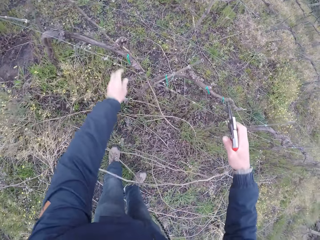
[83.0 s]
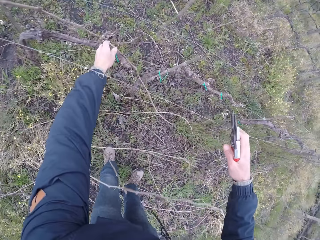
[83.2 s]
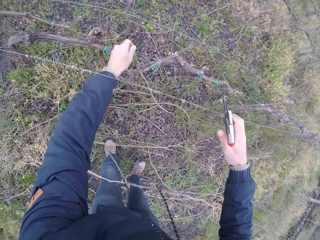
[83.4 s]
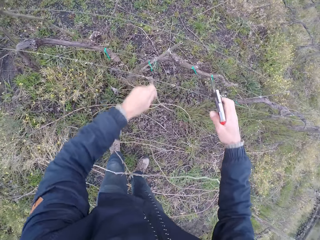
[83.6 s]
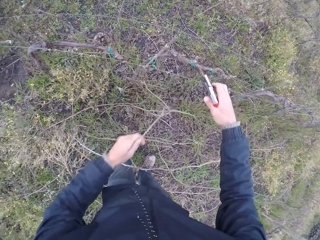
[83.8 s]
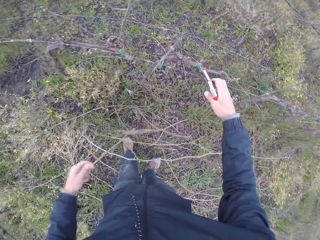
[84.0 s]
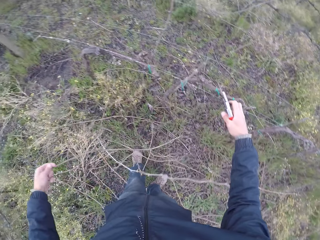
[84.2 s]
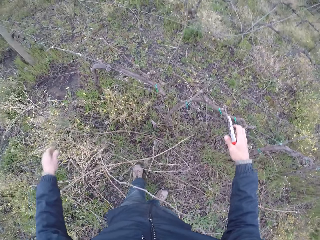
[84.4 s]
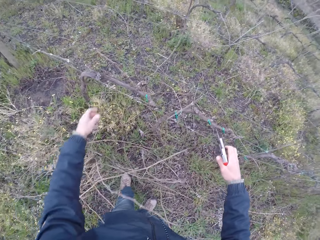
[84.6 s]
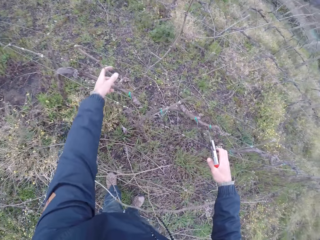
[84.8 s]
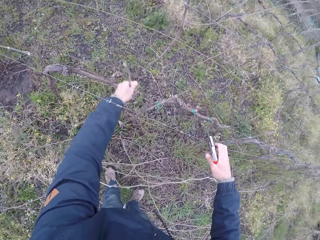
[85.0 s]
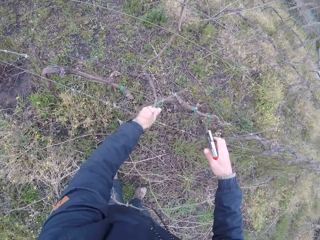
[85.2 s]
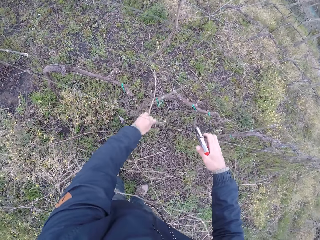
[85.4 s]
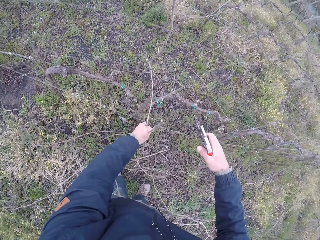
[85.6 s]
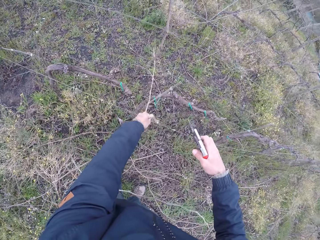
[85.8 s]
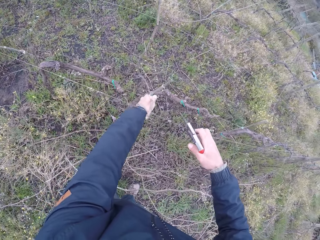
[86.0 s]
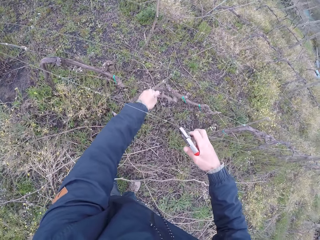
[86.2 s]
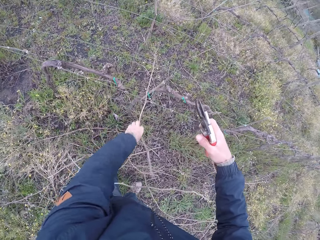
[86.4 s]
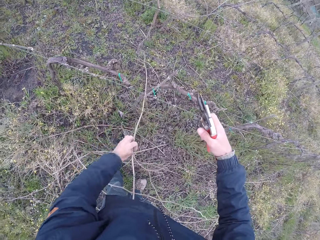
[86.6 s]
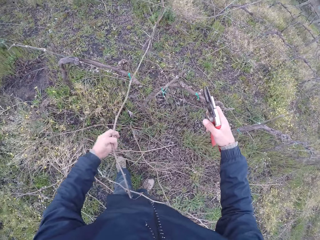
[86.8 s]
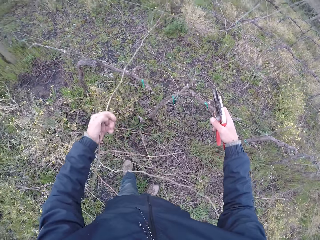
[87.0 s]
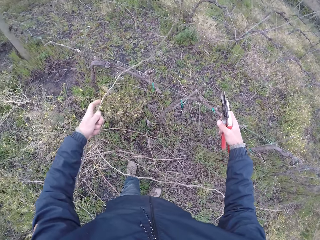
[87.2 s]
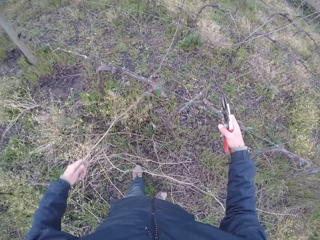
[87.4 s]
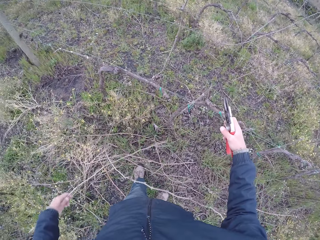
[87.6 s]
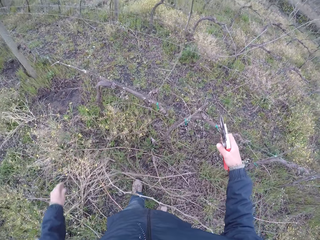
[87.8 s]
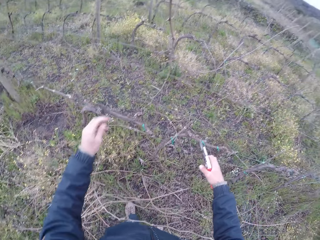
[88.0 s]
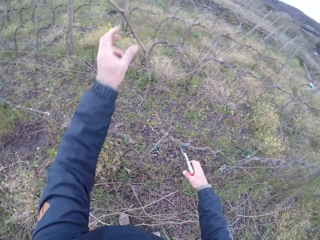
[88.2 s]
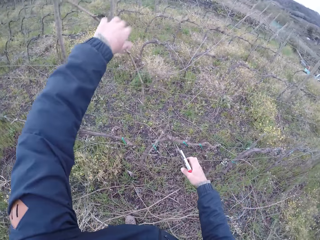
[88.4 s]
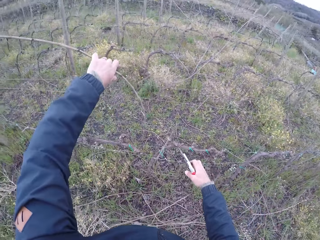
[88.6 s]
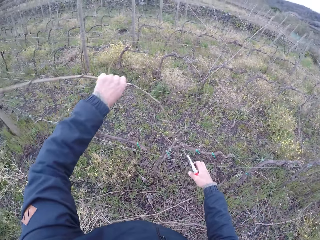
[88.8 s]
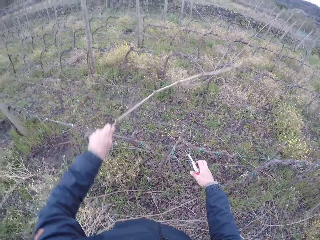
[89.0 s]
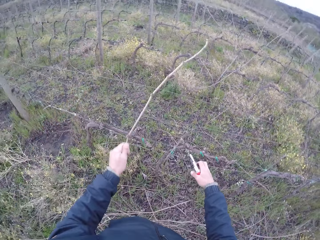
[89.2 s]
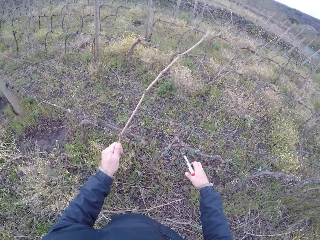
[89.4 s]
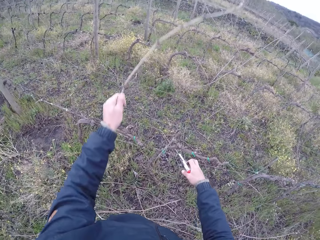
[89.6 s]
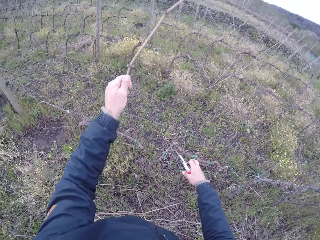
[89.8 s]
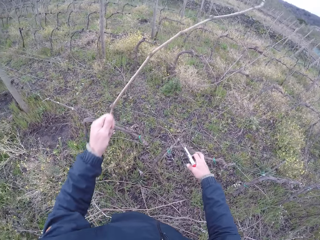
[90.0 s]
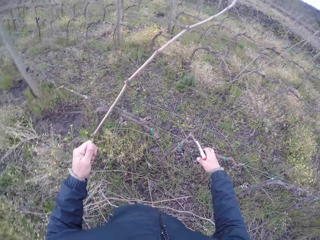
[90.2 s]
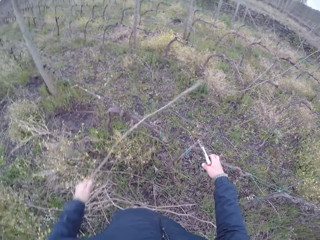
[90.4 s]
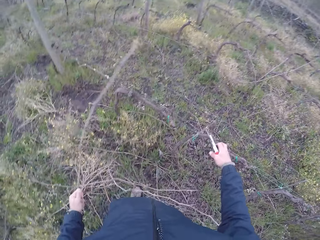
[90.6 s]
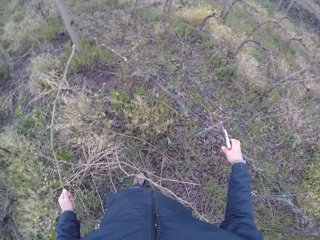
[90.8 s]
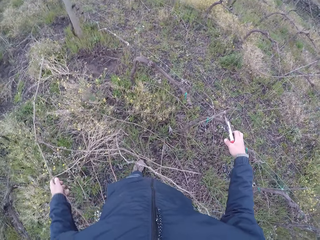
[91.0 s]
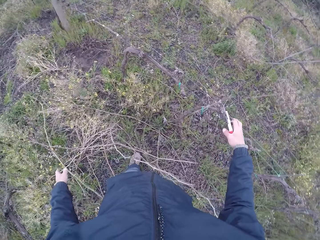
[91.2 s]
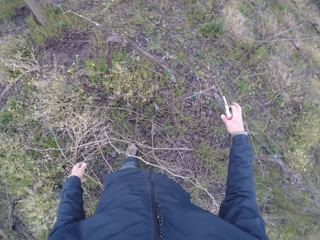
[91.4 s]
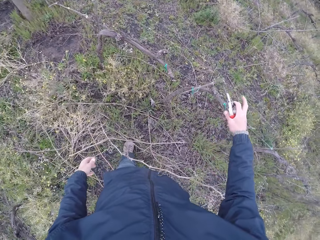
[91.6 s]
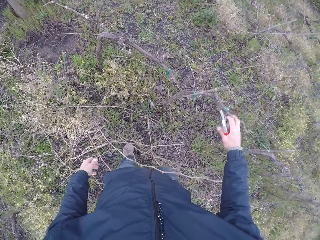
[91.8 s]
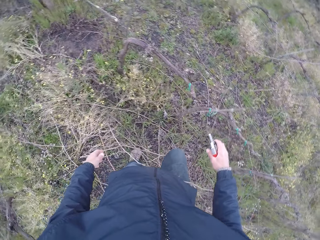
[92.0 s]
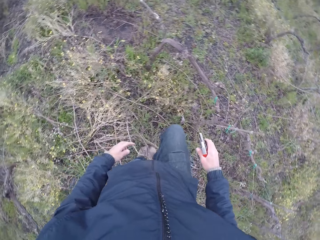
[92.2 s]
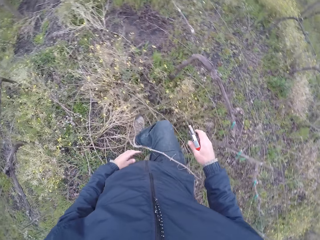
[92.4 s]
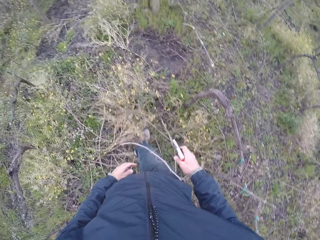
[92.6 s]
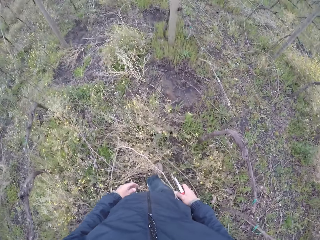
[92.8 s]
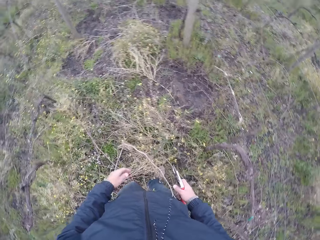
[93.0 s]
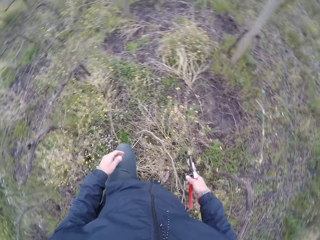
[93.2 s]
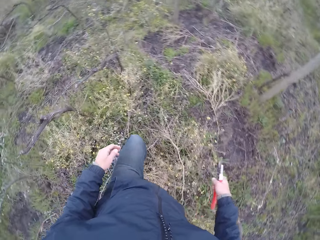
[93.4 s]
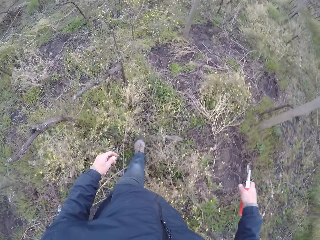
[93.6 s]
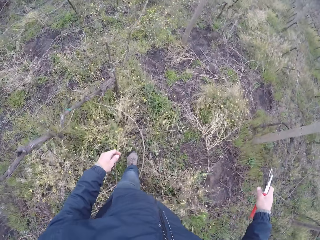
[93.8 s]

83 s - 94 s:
The camera wearer drops the stick on the ground with his left hand. He pulls a stick from the mesh fence with his left hand. He drops the stick on the ground with his left hand. He pulls a stick from the mesh fence with his left hand. He drops the stick on the ground with his left hand. He pulls a stick from the mesh fence with his left hand. He drops the stick on the ground with his left hand.

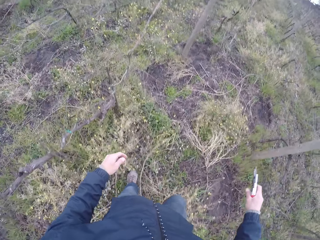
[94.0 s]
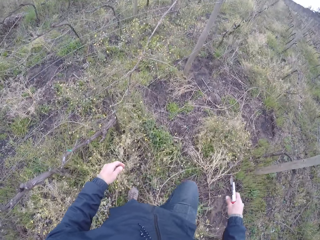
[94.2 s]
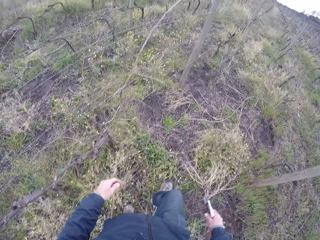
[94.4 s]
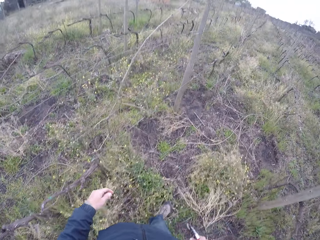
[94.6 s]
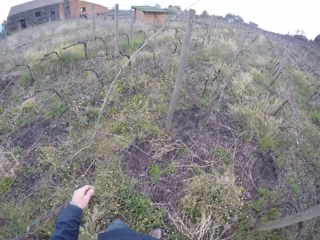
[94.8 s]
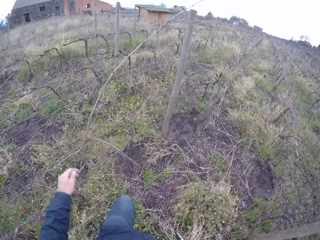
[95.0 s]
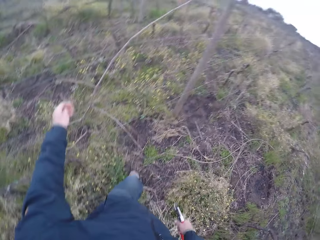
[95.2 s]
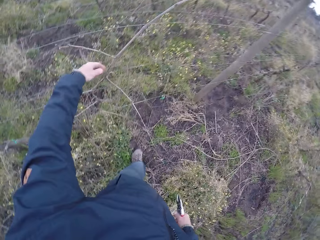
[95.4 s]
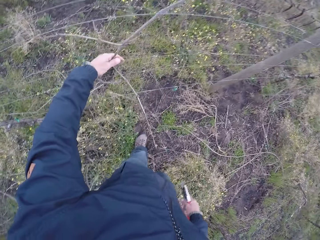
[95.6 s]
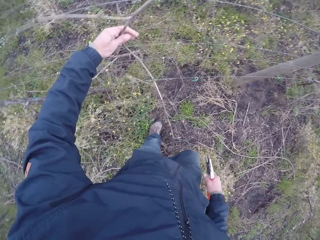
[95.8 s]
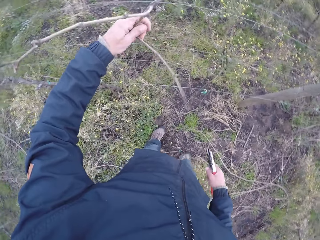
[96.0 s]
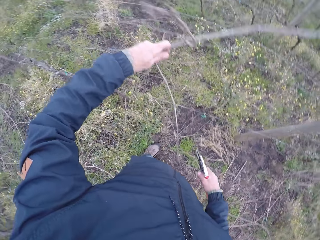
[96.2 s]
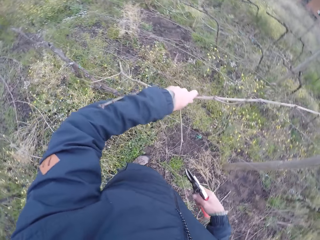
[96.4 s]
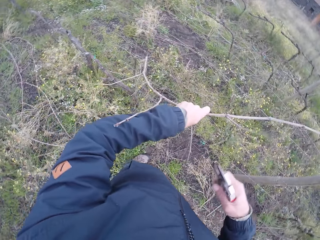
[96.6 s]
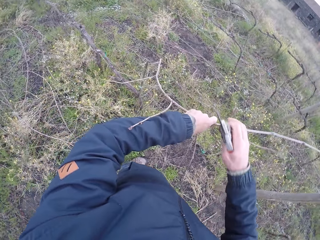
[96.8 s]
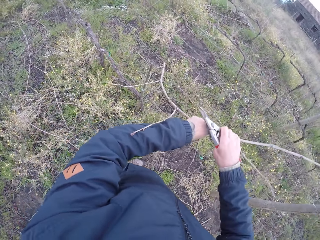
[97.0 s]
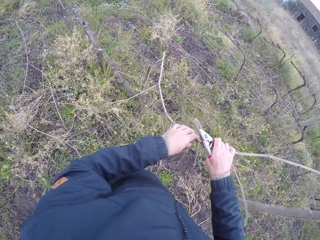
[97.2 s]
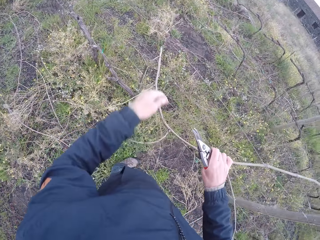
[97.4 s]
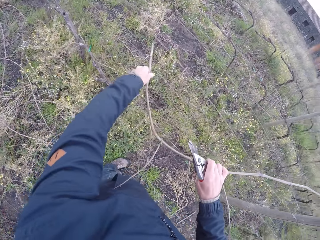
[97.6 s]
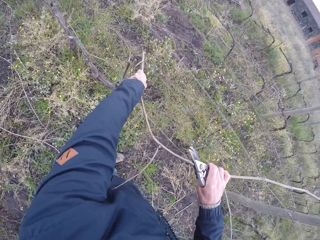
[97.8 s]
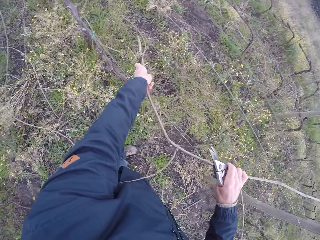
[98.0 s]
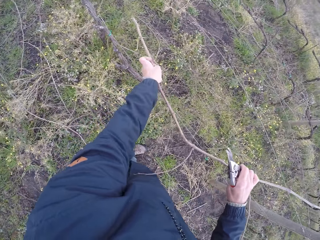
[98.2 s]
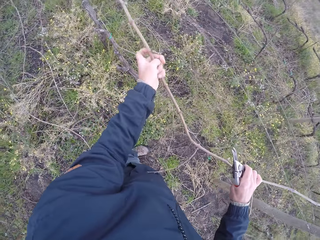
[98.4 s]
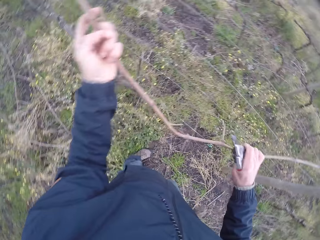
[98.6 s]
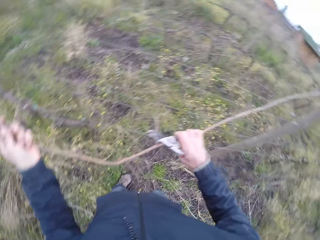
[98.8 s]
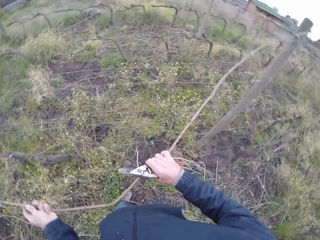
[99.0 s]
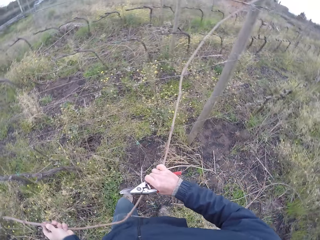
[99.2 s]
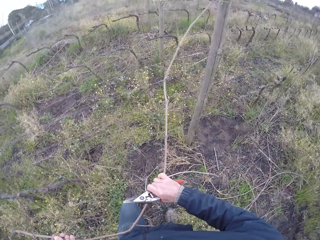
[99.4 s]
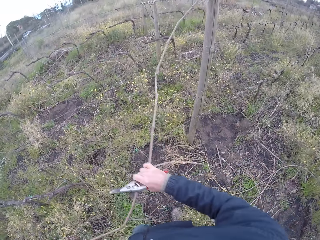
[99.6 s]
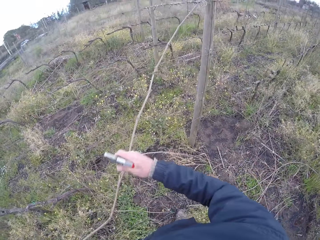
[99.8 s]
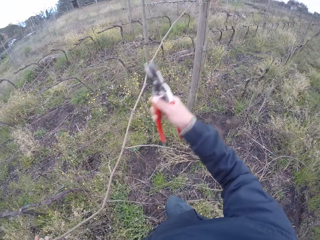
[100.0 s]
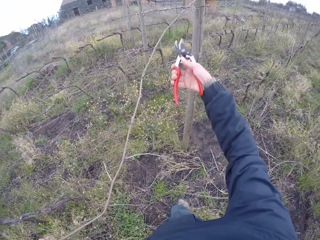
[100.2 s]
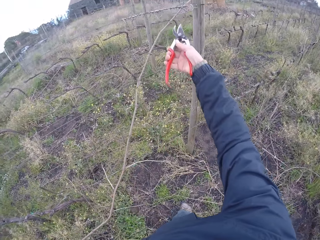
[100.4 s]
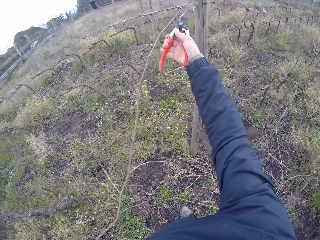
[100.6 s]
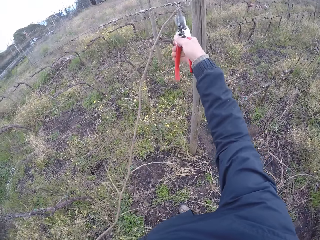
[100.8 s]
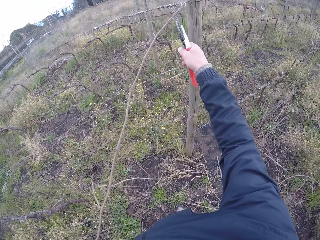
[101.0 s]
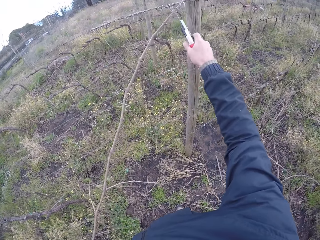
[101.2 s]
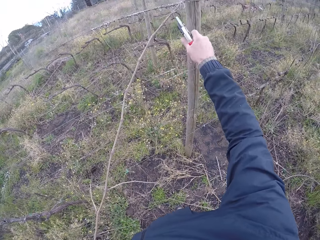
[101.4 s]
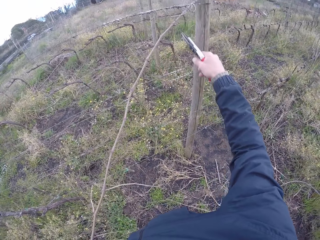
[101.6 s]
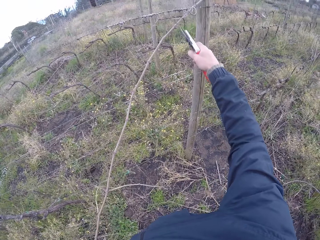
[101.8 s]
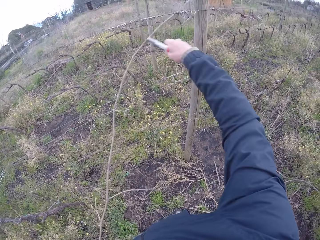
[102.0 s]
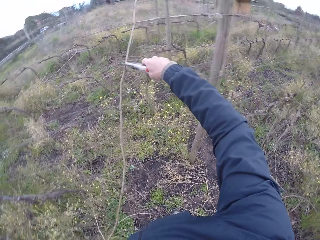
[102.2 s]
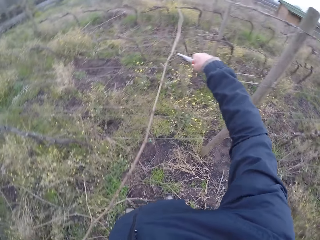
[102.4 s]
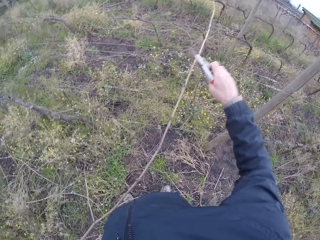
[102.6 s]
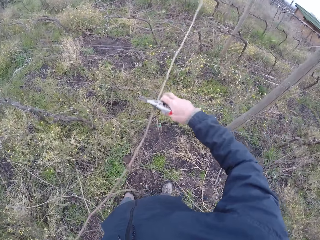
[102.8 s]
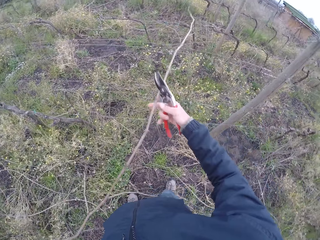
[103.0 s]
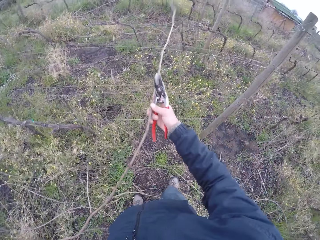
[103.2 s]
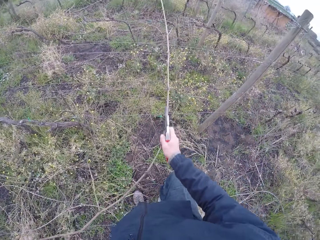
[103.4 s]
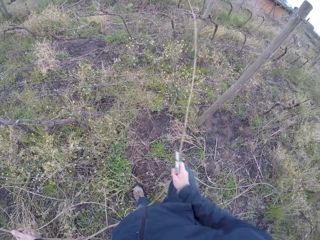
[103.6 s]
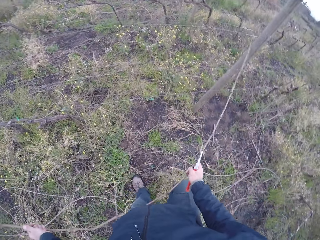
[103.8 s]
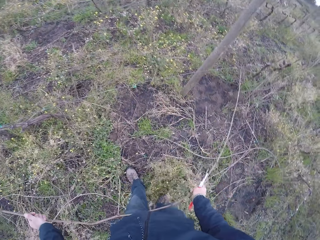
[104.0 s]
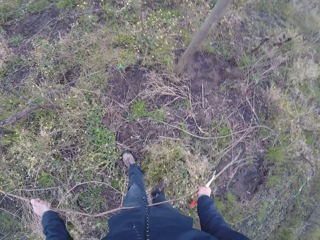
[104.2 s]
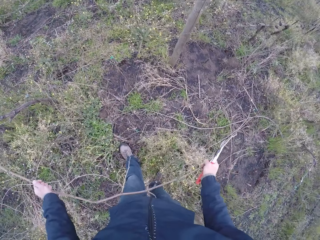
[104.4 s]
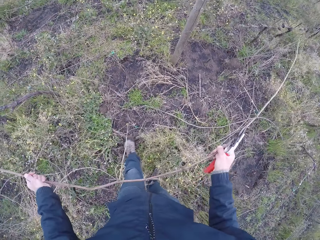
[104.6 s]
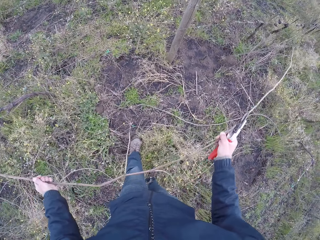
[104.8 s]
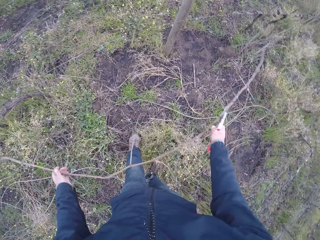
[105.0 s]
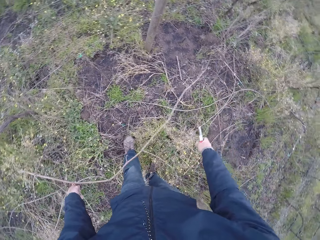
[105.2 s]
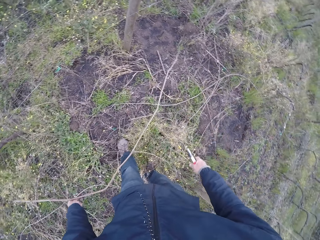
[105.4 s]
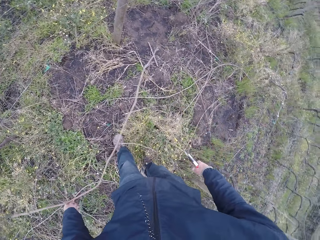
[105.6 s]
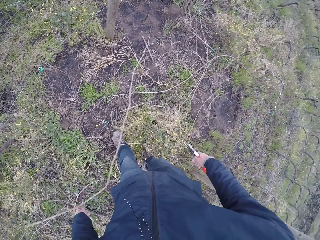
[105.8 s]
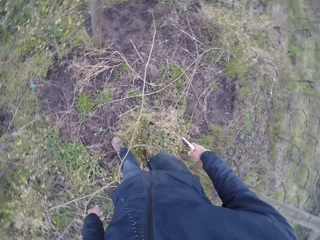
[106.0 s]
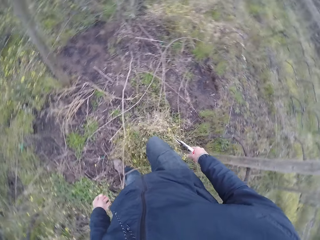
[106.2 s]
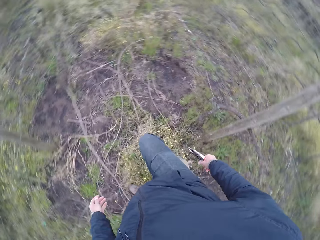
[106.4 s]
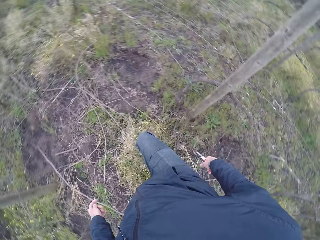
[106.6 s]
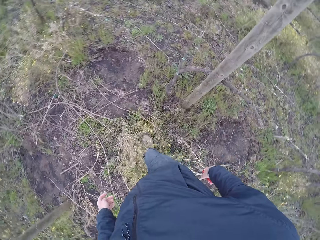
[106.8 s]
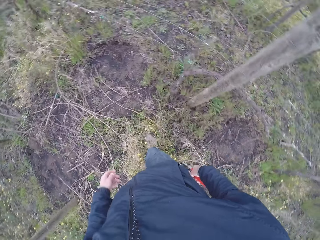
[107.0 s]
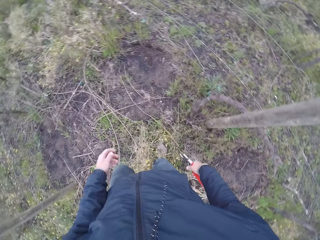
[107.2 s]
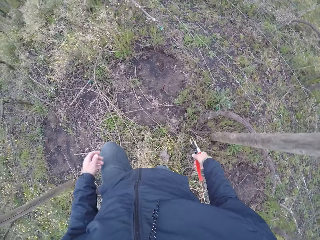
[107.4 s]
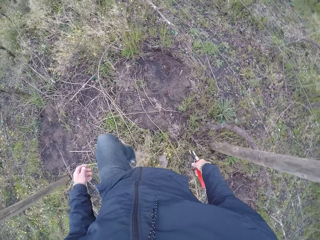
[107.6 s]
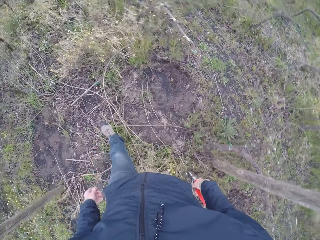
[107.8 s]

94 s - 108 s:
The camera wearer pulls a stick from the mesh fence with his left hand. He transfers the stick from his left hand to his right hand. He pulls the stick with both hands. He removes his right hand from the stick. He moves the stick with the multi cutter or pruning knife in his right hand. He knocks the dried stick with the pruning knife. He pulls the stick from the mesh fence with both hands. He drops the stick to the ground with both hands.
